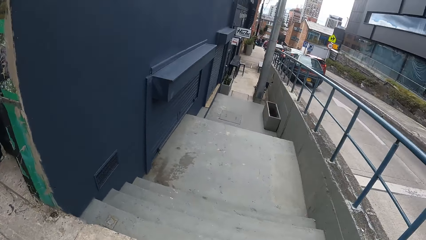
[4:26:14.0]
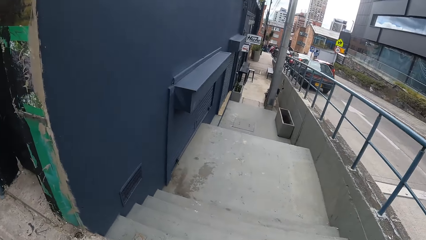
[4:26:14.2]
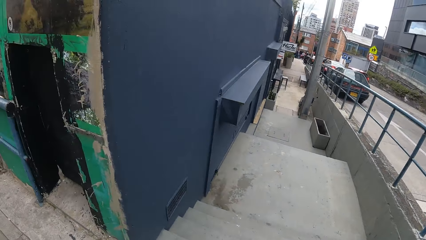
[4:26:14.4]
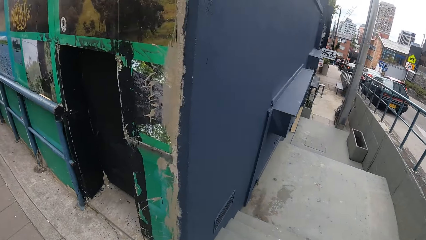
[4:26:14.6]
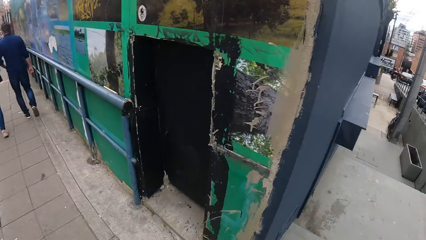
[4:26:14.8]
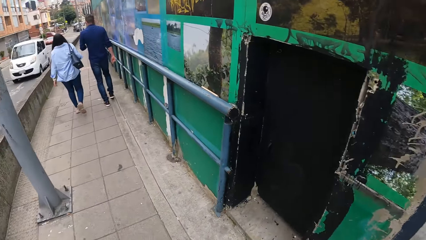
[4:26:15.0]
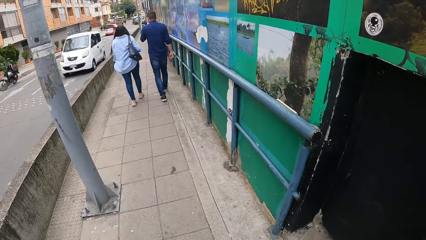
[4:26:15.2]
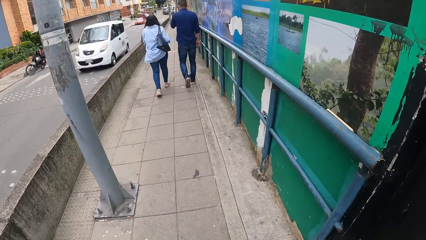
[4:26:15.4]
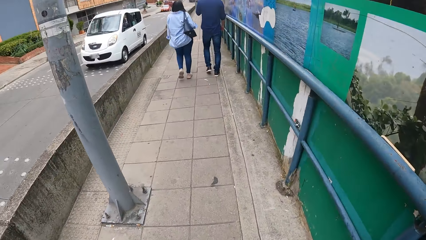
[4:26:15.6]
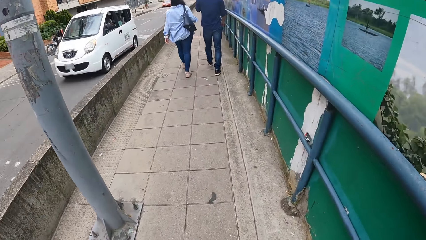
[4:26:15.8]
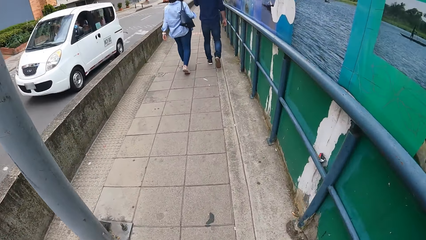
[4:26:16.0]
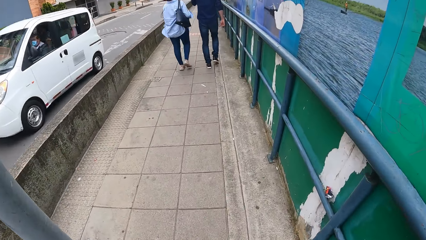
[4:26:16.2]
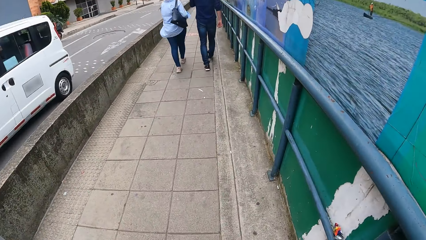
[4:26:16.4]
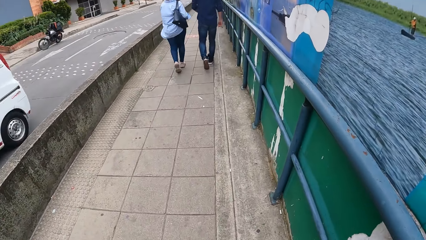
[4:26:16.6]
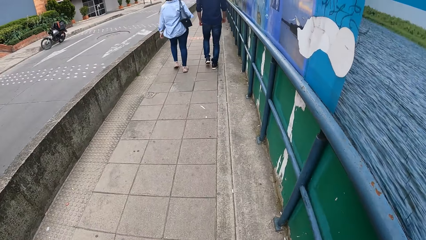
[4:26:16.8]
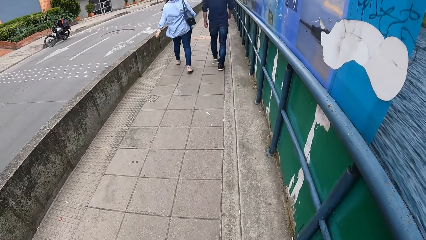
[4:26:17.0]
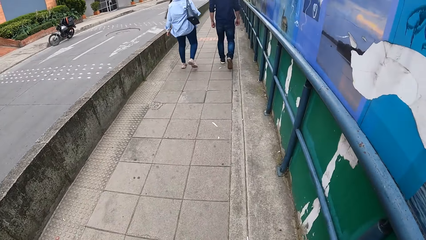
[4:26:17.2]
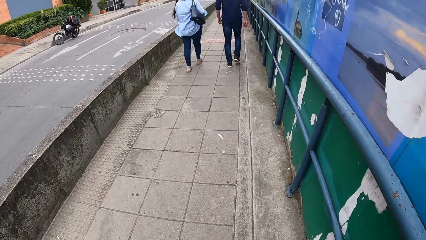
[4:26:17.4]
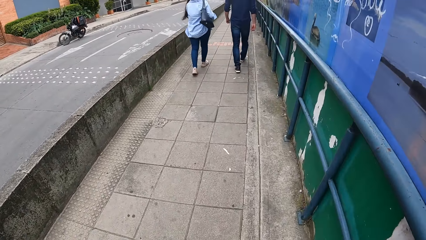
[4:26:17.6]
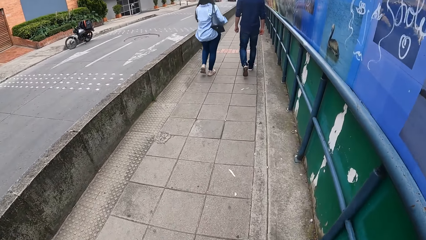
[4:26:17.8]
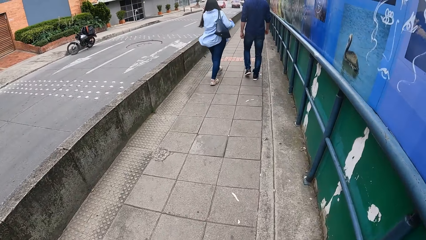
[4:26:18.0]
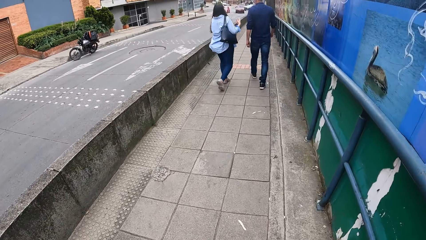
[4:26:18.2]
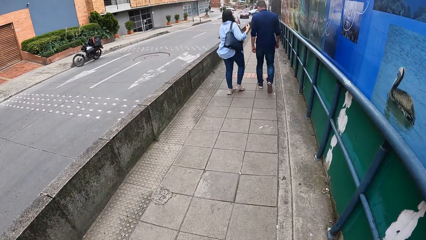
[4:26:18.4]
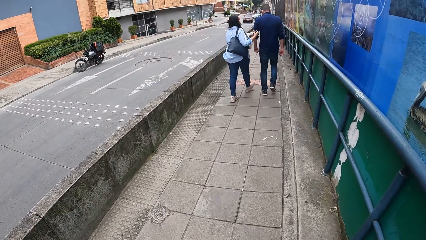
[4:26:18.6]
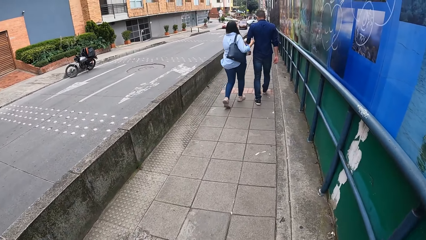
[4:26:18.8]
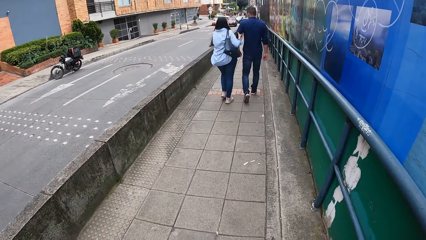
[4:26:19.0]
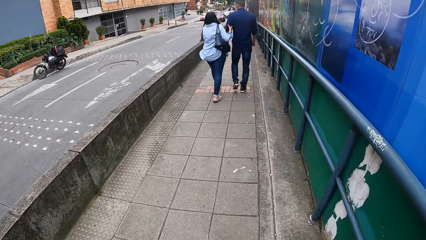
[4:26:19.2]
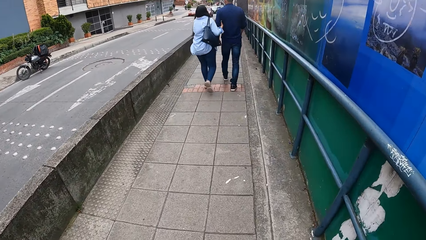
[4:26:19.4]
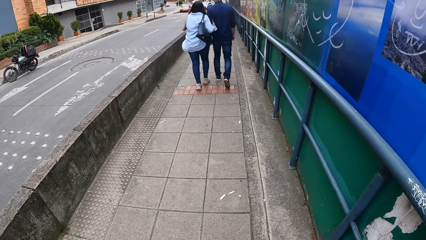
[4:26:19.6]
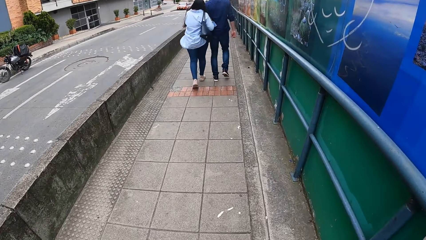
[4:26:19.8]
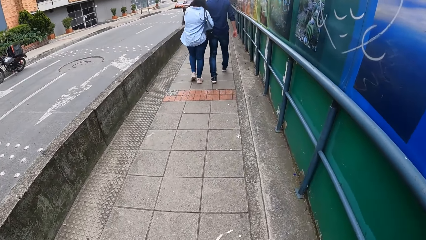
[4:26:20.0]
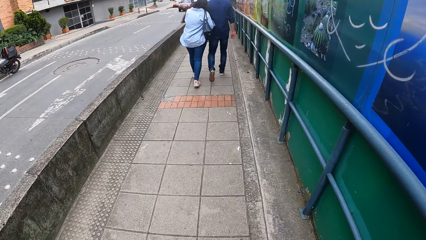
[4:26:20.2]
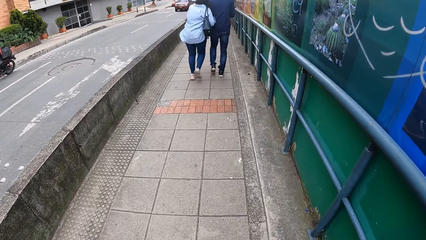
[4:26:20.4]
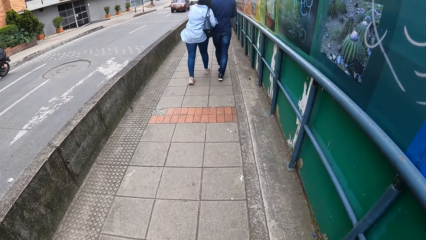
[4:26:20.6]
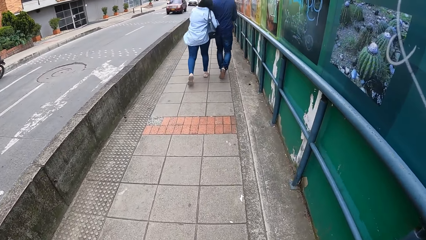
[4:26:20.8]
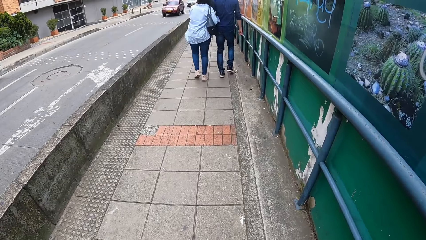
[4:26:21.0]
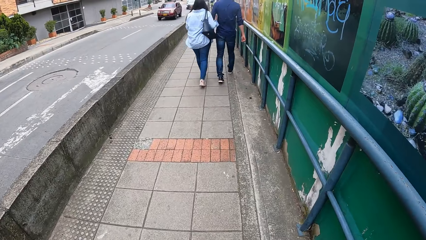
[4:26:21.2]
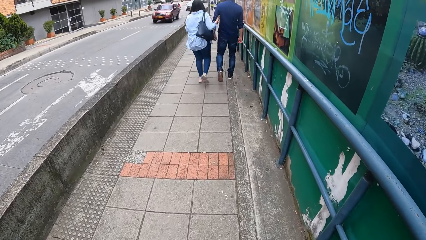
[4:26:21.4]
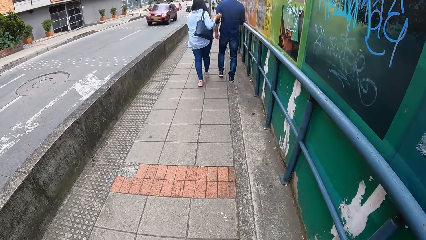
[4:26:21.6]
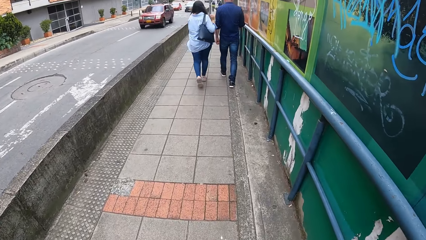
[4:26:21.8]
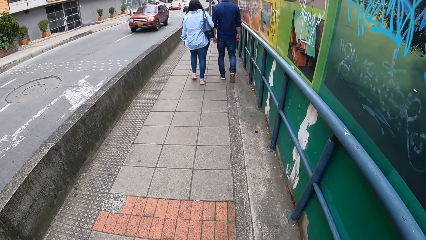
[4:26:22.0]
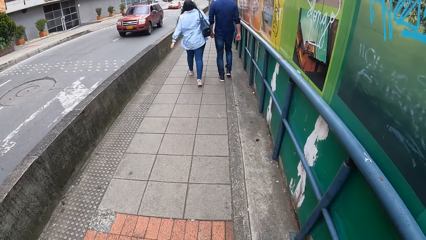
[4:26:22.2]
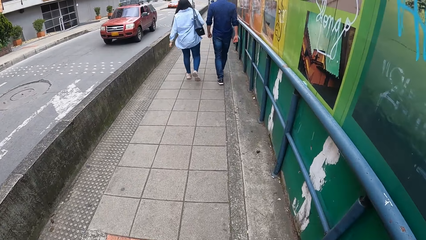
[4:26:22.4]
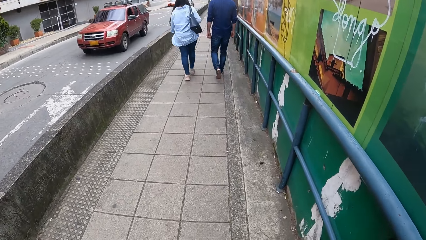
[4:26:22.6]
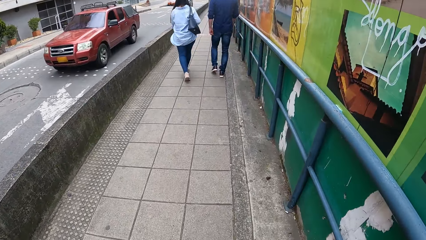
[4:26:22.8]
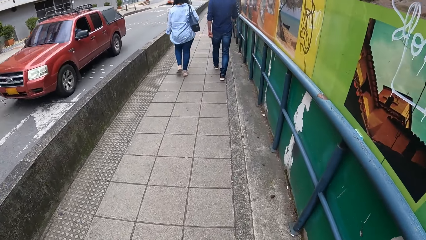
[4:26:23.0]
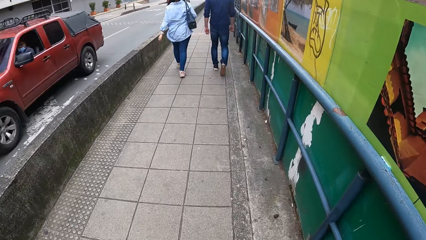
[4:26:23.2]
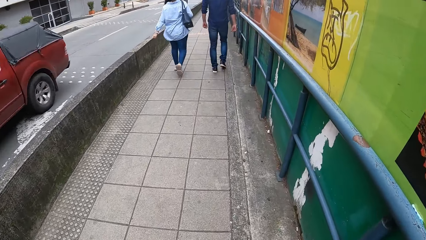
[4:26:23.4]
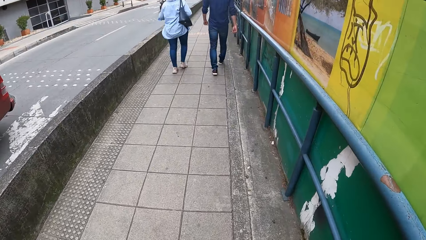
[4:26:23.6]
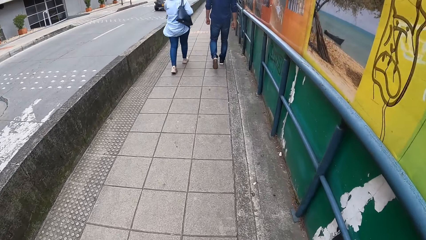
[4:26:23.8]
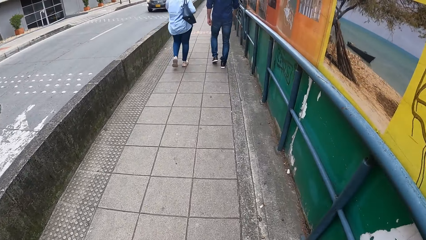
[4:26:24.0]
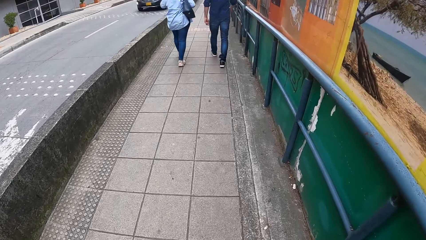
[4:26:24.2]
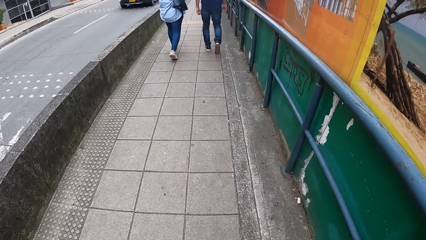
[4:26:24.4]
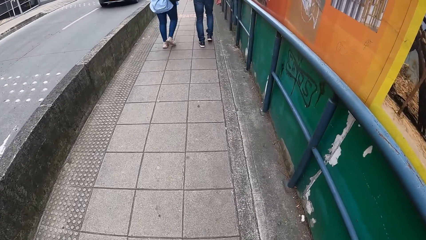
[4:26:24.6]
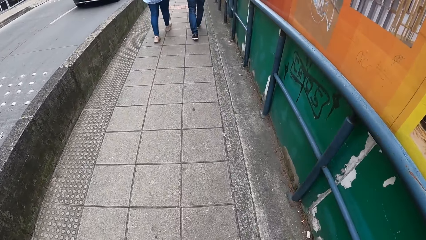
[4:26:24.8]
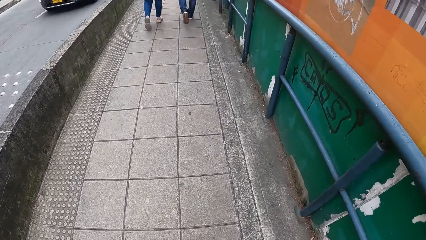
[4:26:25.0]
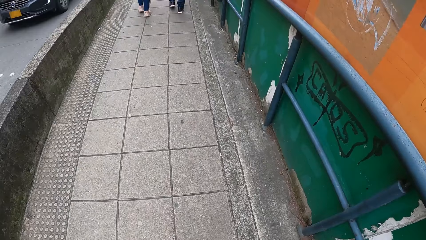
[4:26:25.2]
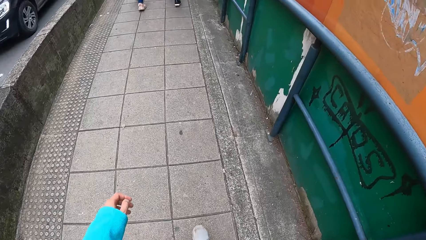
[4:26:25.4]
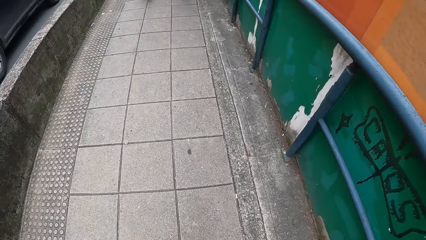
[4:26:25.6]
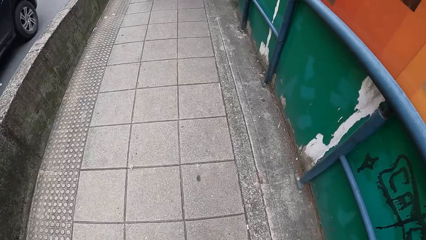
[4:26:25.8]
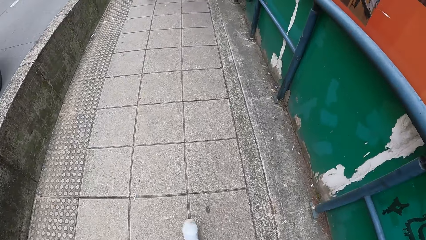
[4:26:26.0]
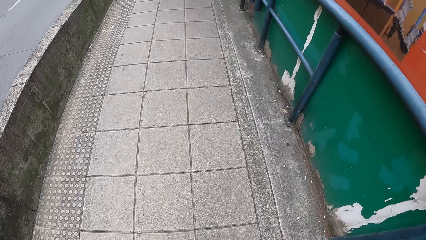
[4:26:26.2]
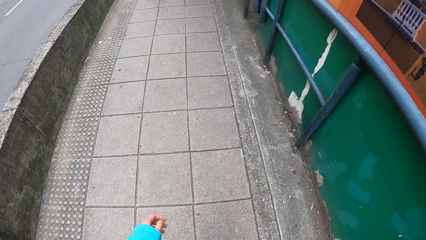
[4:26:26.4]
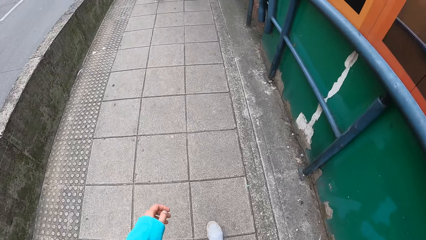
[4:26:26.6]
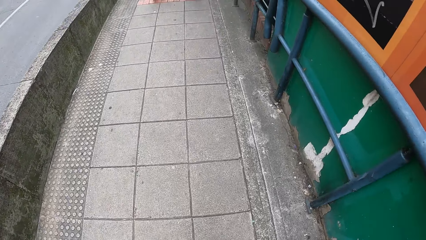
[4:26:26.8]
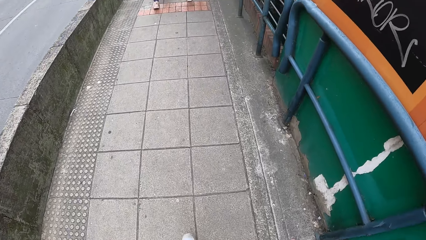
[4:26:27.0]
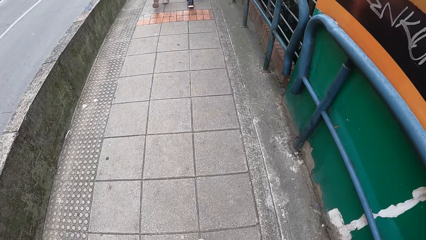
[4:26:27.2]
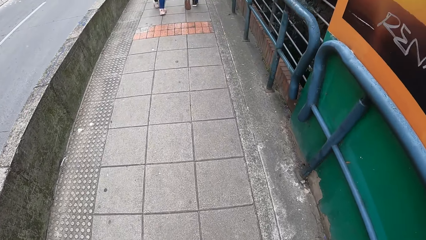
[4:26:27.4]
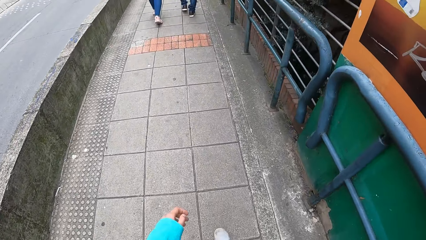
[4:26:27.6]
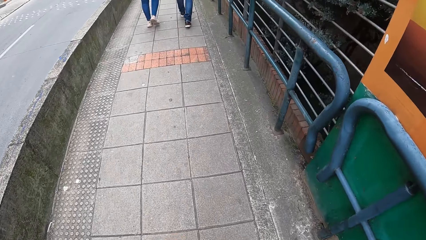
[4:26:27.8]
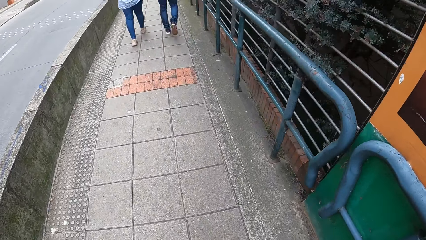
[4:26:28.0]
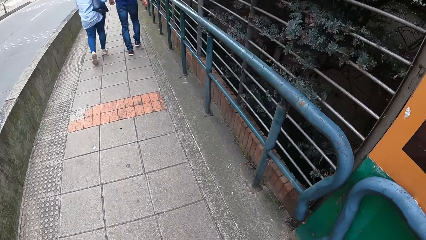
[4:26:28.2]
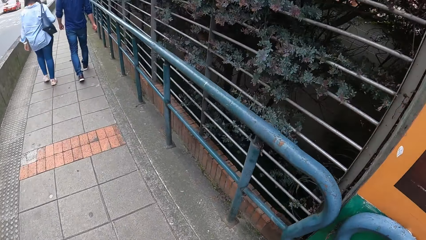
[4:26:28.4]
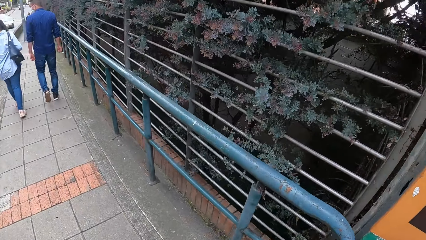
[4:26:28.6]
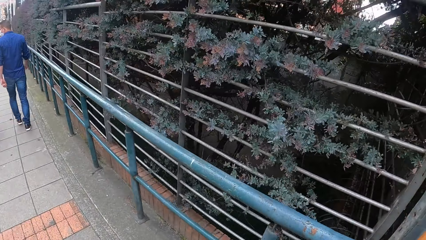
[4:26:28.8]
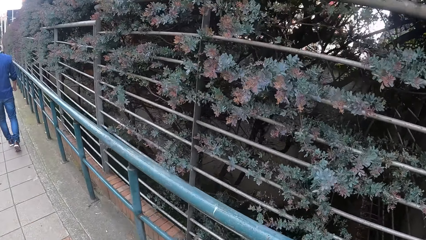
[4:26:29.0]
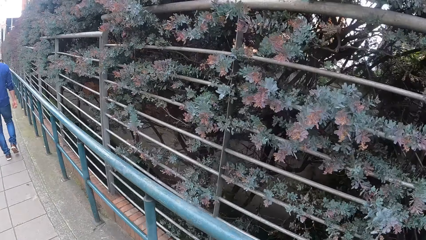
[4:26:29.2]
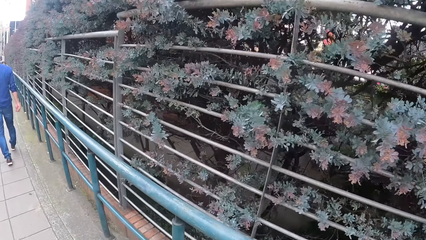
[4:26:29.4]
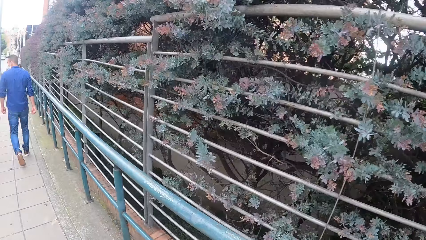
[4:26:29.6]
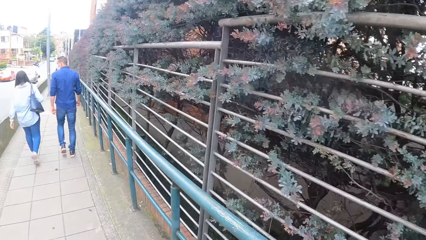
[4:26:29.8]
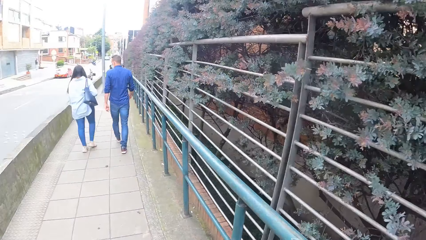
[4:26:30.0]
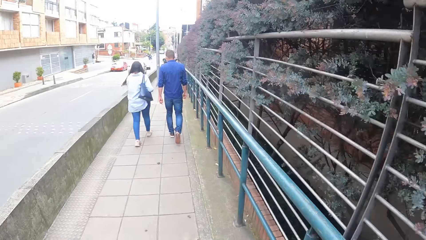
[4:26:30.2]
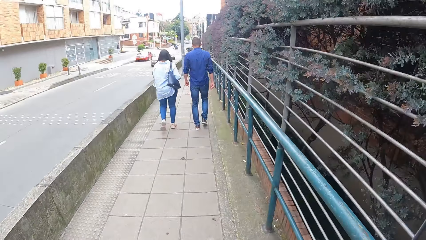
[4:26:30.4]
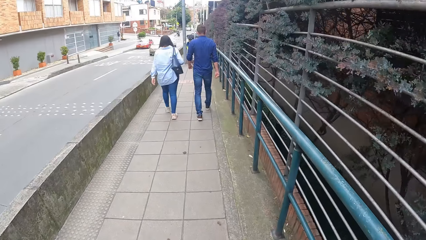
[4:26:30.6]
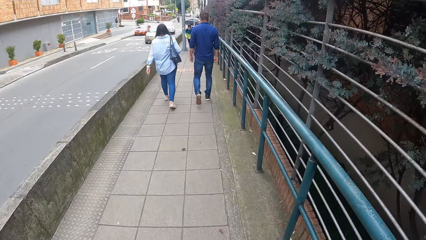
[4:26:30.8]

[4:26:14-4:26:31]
A white van drives past the camera wearer. A red pick-up truck drives past them. A black car drives past them.
